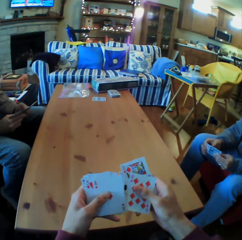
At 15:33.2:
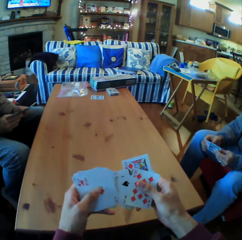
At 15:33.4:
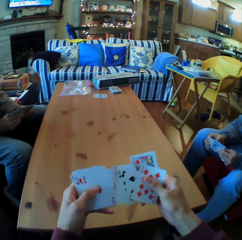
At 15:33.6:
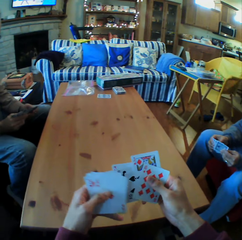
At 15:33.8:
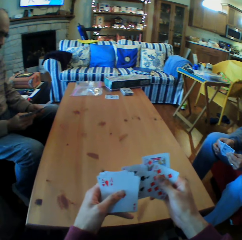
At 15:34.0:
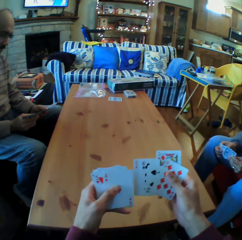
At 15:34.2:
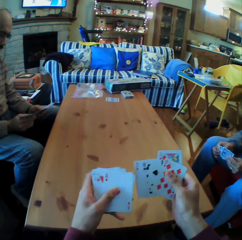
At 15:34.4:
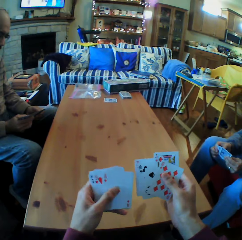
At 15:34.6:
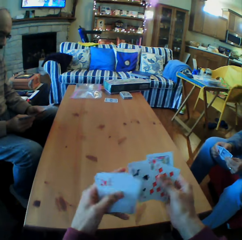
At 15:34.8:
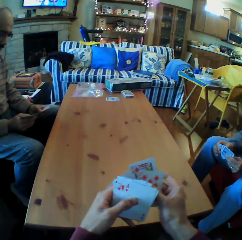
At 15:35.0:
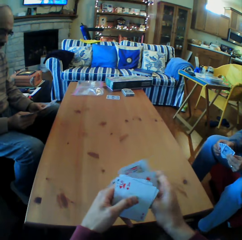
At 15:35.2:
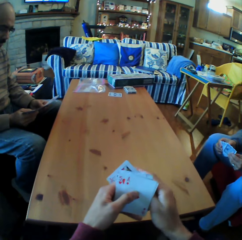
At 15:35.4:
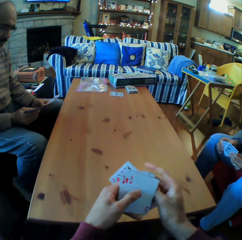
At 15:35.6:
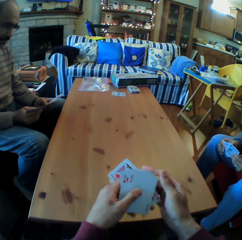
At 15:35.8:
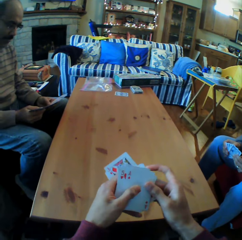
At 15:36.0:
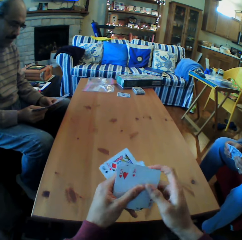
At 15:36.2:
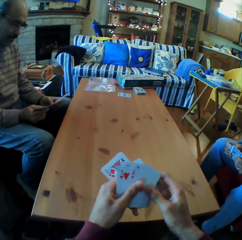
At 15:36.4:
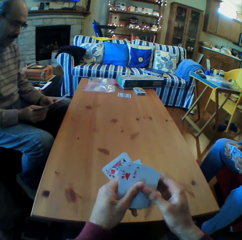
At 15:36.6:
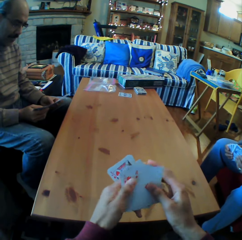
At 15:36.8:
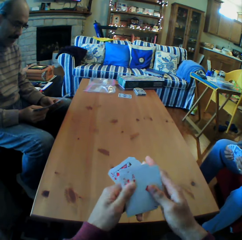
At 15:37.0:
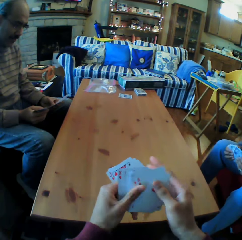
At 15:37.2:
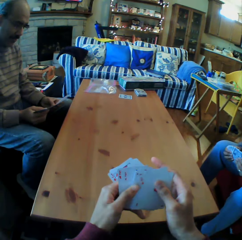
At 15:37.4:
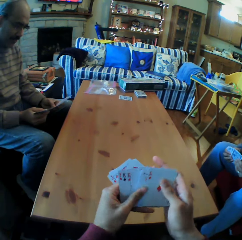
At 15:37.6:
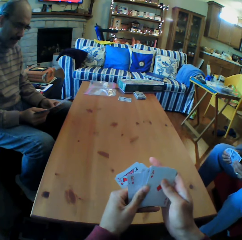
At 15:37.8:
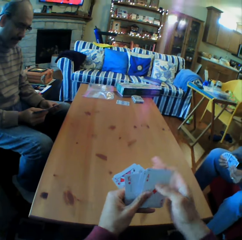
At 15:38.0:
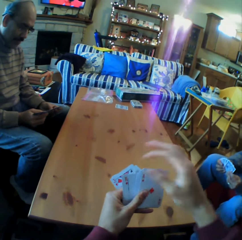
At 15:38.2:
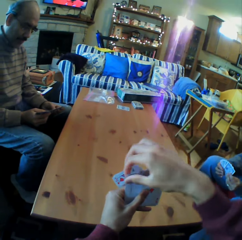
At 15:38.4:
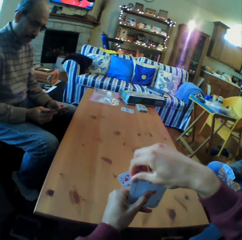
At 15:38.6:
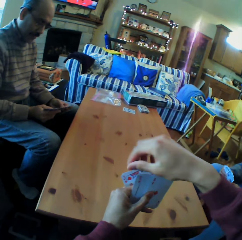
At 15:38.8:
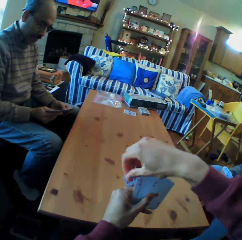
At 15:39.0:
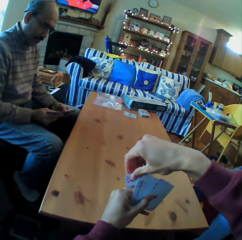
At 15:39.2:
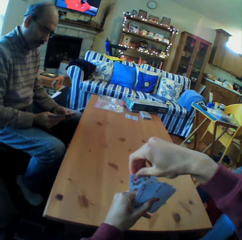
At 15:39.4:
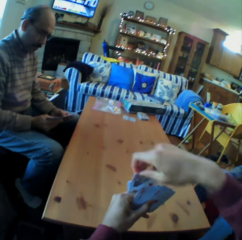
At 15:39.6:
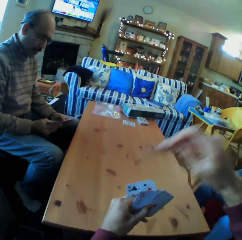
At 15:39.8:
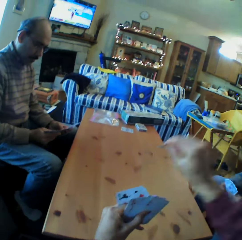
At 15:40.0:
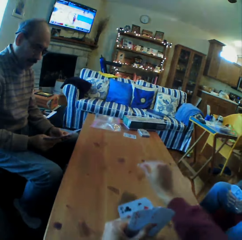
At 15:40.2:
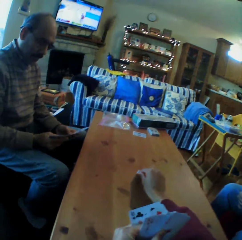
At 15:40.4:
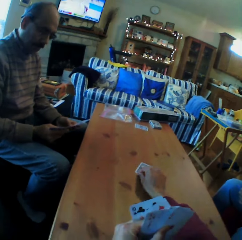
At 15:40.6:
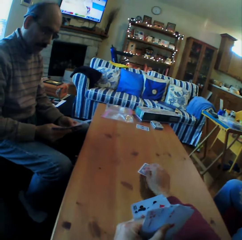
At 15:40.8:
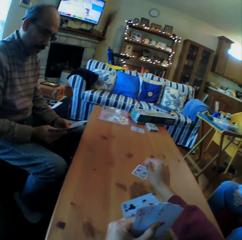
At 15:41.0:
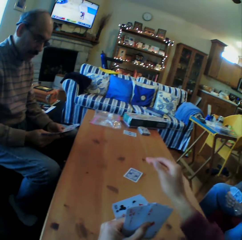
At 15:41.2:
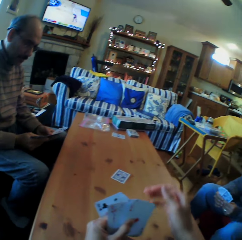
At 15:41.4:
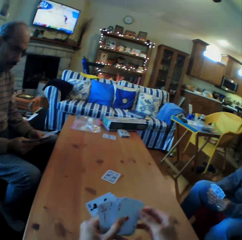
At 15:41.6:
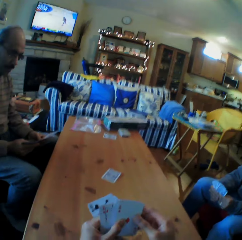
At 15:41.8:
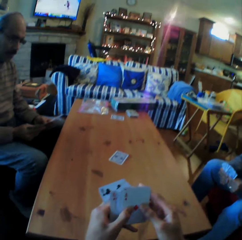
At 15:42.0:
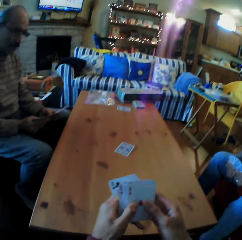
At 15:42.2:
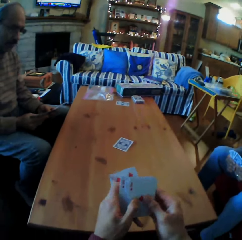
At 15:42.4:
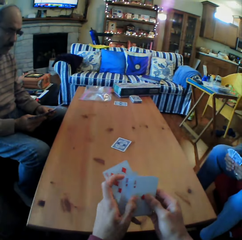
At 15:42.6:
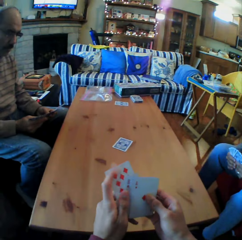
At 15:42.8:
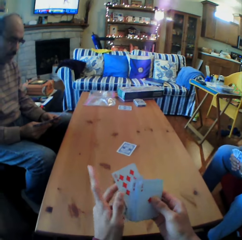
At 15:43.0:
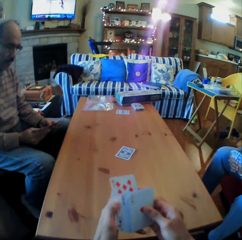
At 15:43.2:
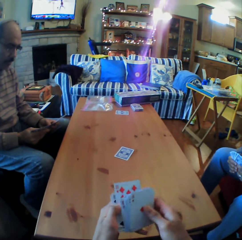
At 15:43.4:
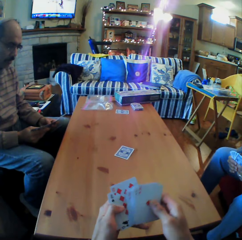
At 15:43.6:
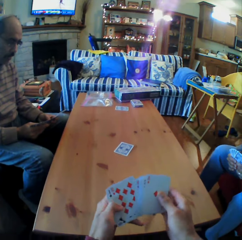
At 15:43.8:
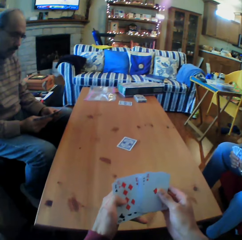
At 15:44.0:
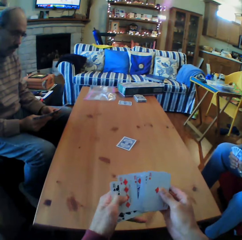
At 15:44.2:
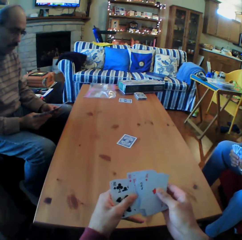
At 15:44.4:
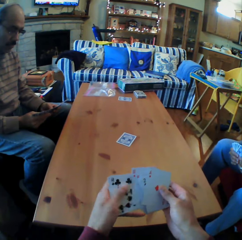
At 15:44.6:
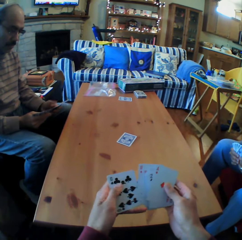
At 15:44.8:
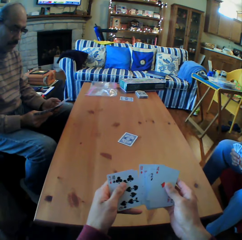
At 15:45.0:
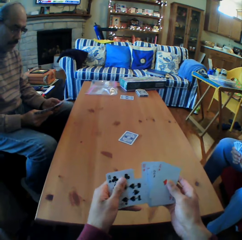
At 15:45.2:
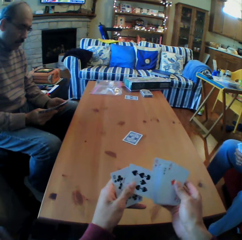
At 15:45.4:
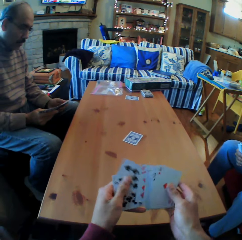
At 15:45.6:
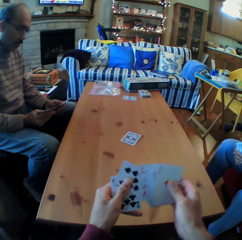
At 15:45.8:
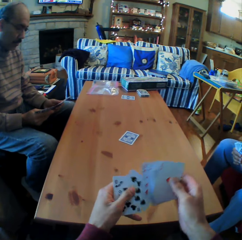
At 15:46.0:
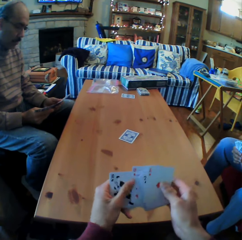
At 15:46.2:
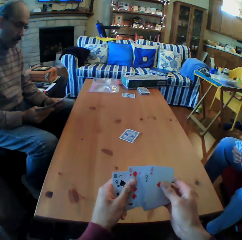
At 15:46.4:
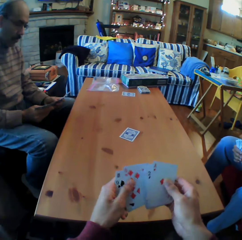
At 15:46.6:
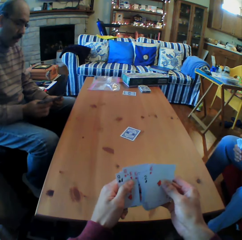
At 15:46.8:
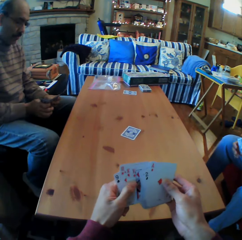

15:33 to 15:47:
The camera wearer looks at the cards. They put the cards on the table. They look at the cards.

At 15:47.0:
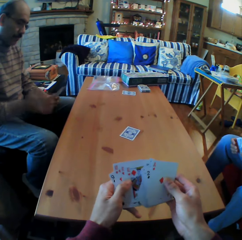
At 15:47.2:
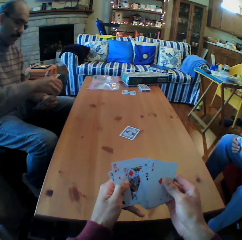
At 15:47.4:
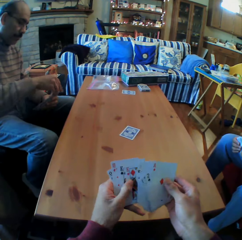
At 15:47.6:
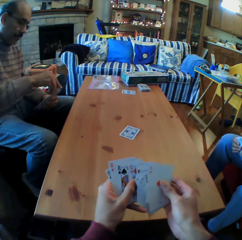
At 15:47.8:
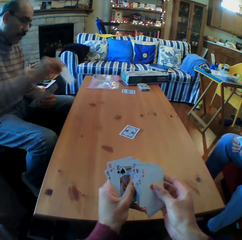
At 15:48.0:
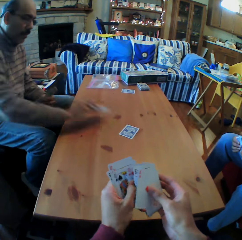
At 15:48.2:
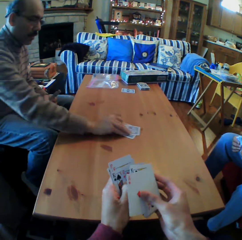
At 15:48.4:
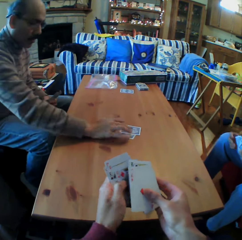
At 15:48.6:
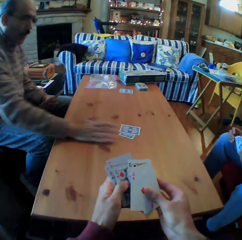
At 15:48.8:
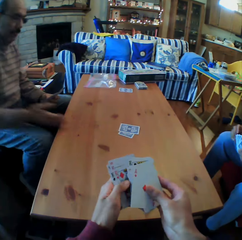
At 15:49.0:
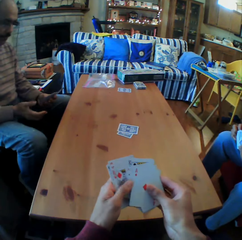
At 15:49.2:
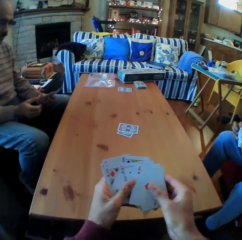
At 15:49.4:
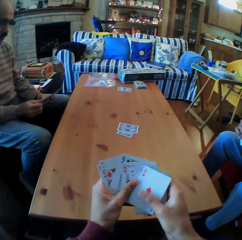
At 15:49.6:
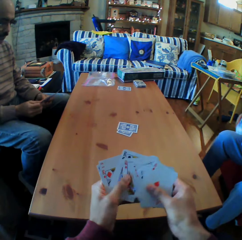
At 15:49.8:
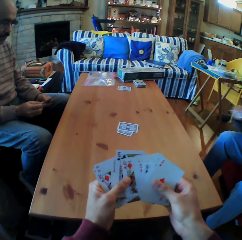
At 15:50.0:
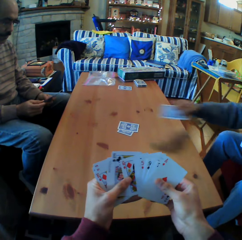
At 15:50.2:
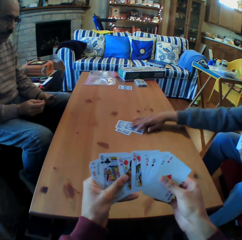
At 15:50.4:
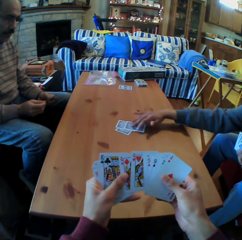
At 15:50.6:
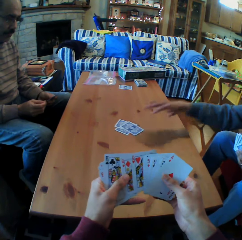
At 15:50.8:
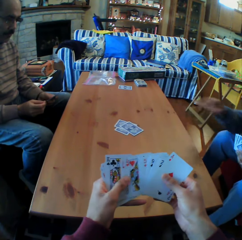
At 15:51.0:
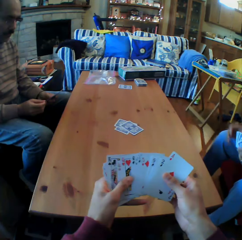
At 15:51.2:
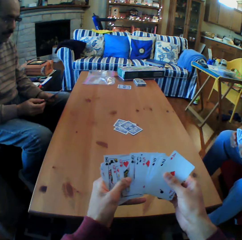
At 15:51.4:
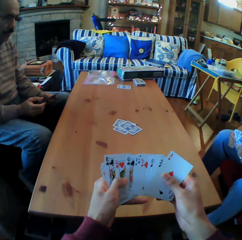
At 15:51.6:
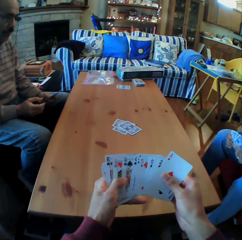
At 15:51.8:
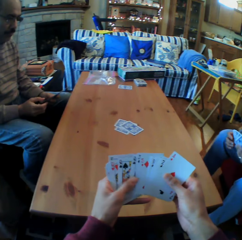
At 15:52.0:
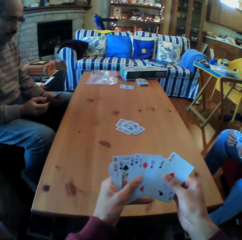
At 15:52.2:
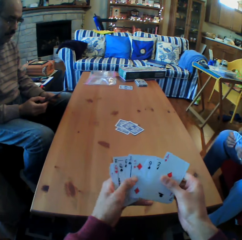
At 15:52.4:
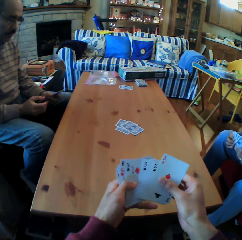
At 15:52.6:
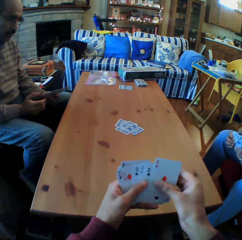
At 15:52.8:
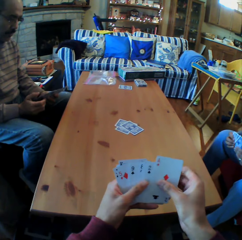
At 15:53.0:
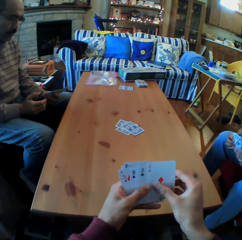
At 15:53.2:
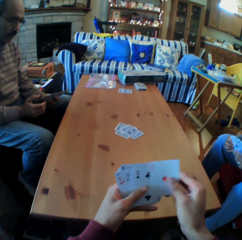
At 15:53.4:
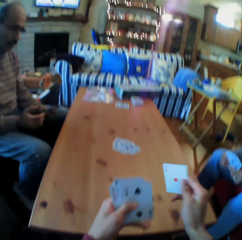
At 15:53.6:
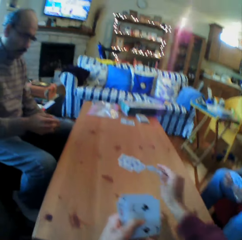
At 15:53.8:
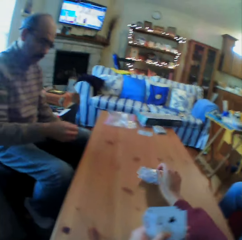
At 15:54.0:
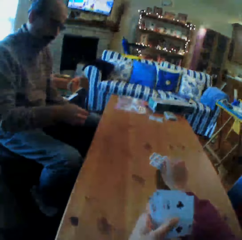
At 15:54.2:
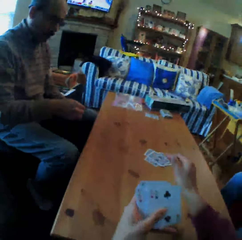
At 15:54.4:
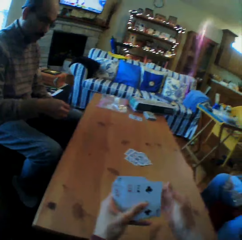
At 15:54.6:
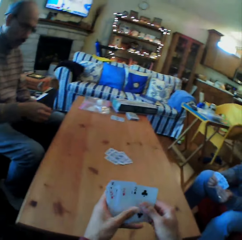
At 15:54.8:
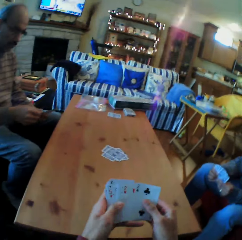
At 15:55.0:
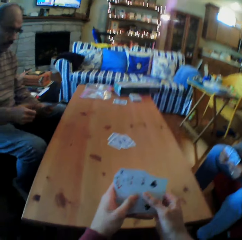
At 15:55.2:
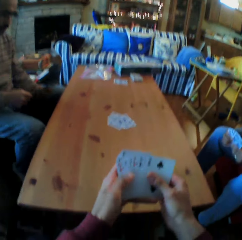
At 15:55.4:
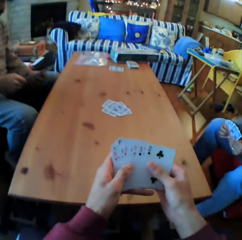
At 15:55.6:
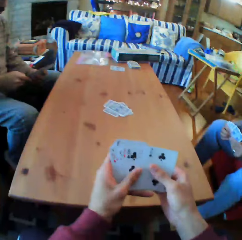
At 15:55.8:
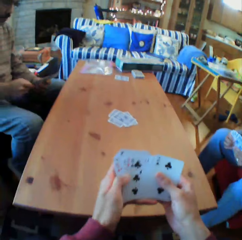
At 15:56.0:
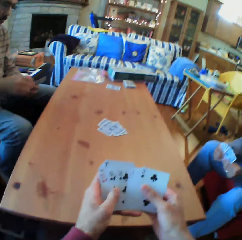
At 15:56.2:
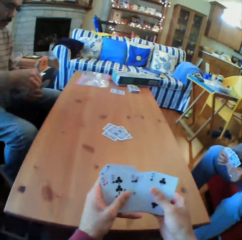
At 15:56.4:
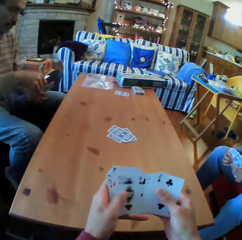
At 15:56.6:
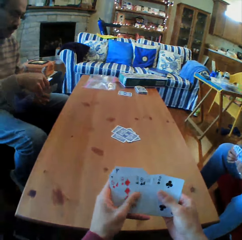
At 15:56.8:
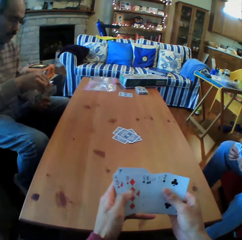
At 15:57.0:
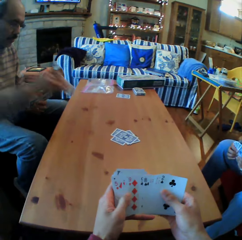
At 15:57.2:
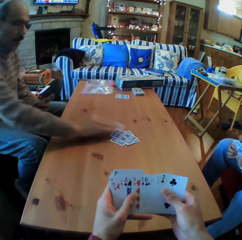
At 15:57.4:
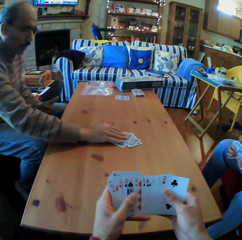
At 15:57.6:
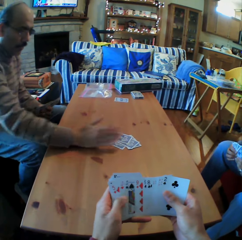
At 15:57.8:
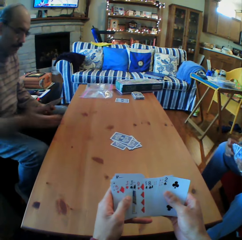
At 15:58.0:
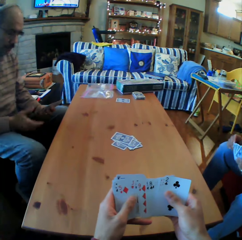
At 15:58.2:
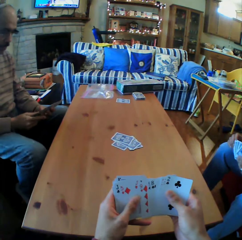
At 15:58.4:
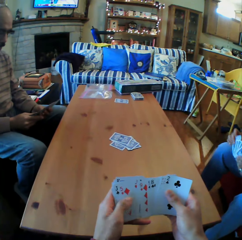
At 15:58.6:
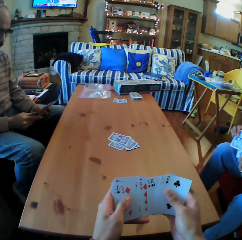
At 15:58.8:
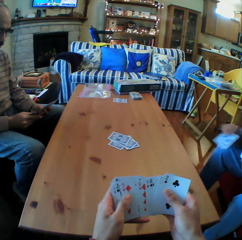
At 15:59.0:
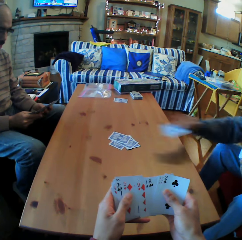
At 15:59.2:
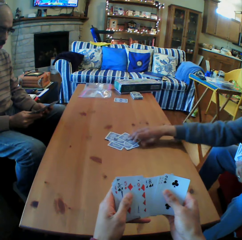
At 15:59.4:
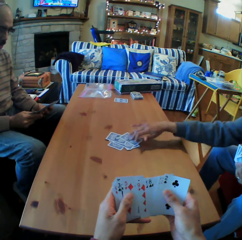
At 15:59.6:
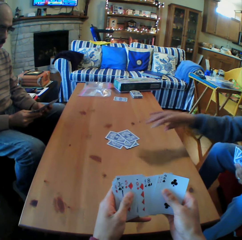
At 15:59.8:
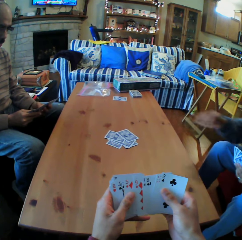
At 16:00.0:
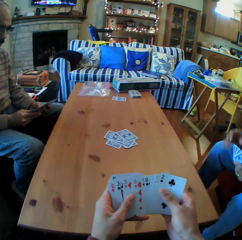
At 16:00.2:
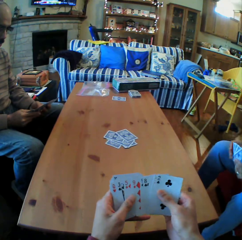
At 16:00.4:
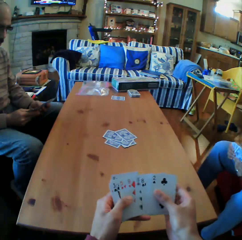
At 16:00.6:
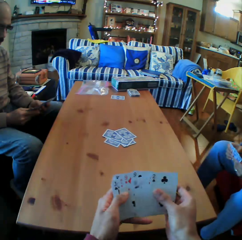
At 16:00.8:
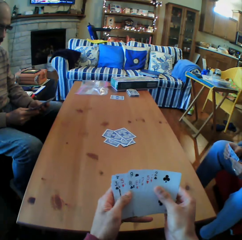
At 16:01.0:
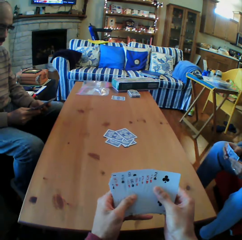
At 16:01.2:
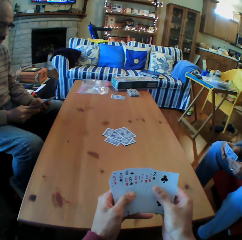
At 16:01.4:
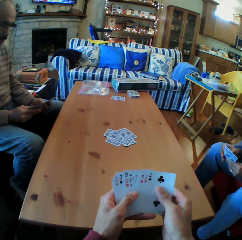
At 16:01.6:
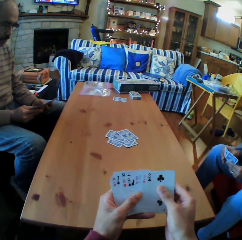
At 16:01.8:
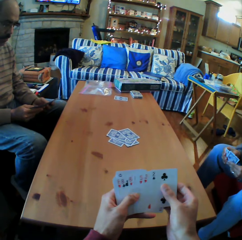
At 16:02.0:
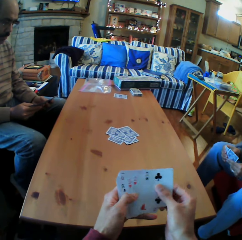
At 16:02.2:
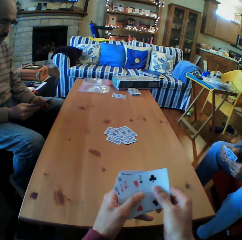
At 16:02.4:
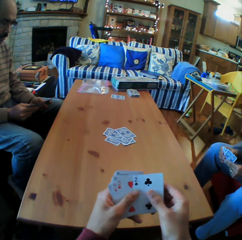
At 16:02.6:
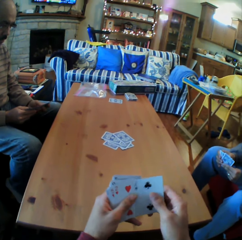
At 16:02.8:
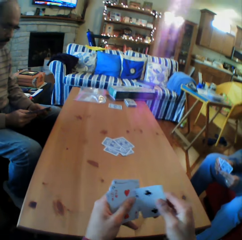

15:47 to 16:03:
A man puts the cards on the table. A woman puts the cards on the table. The camera wearer looks at the cards. They put the cards on the table. They move the cards on the table. The woman puts the cards on the table. The camera wearer looks at the cards.
